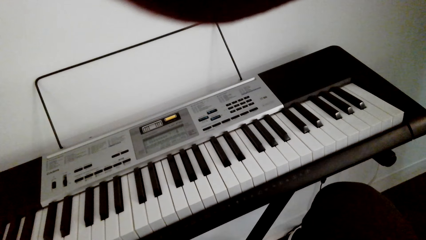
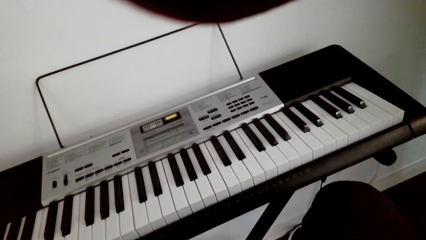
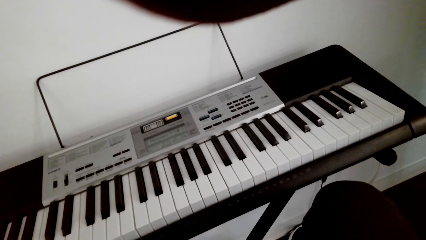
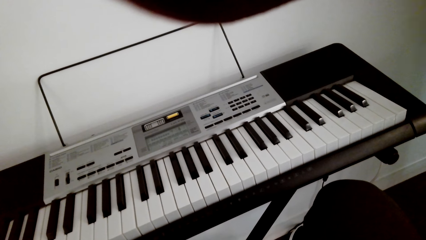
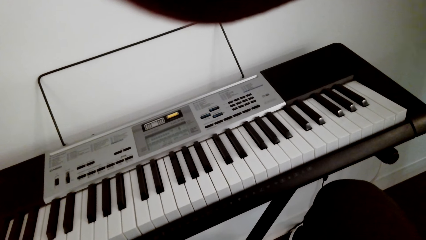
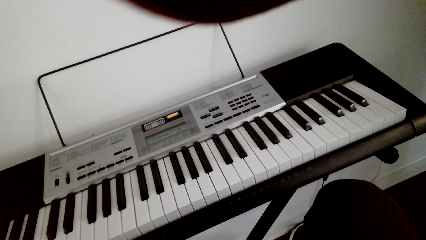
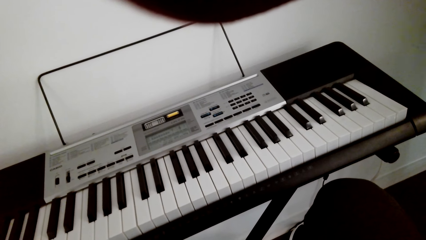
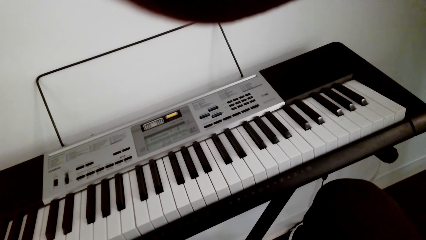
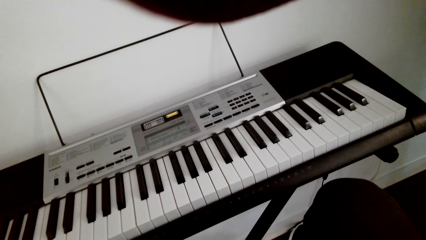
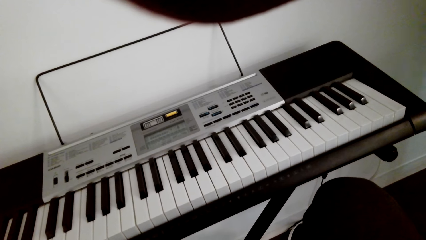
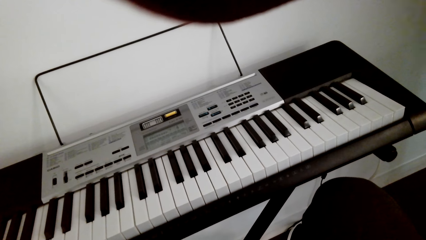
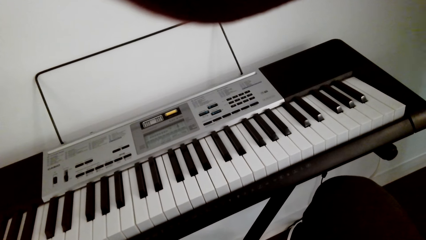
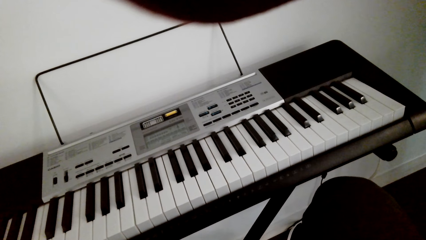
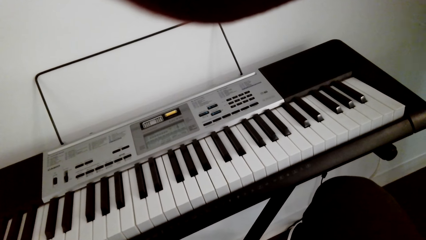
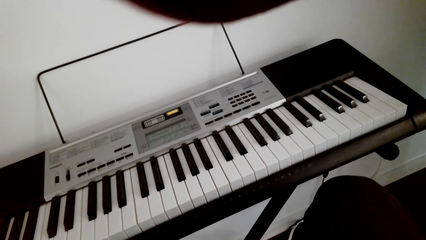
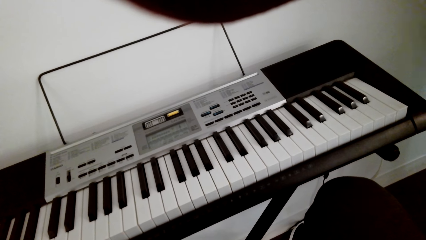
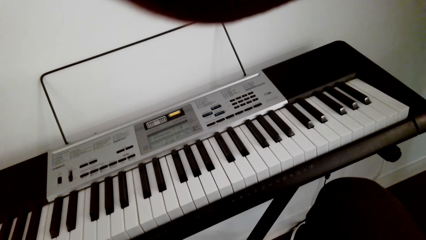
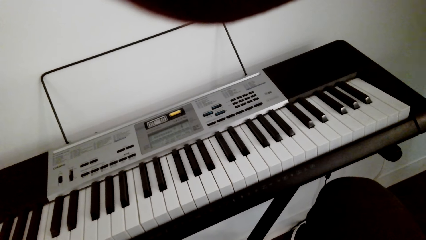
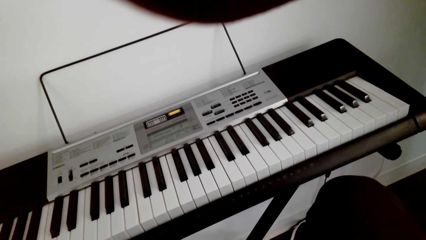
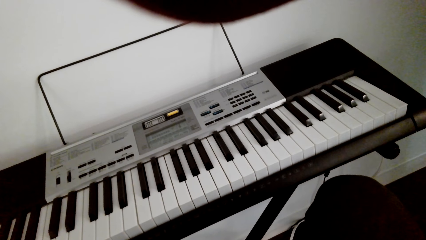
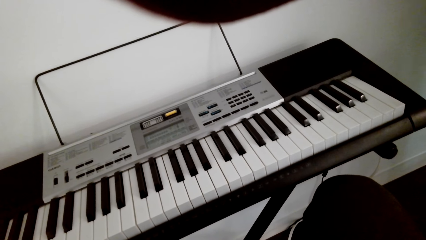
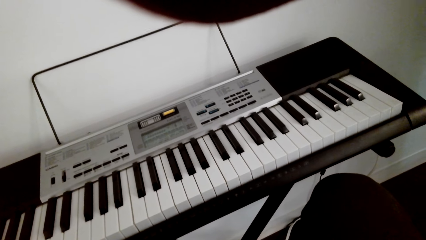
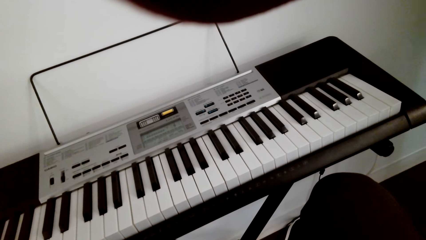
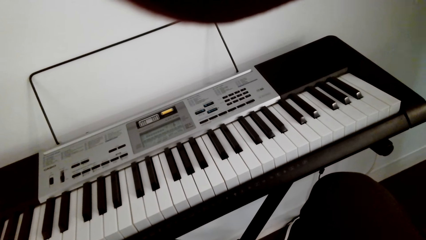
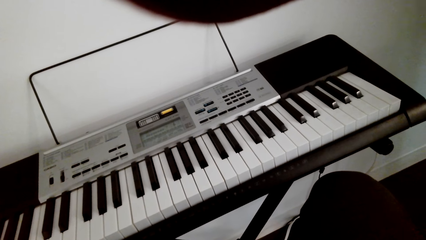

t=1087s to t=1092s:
The camera wearer looks around the house.

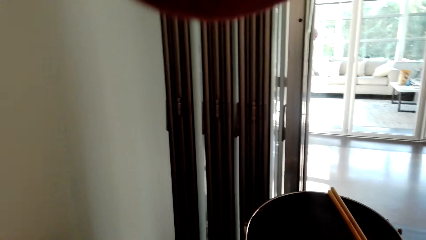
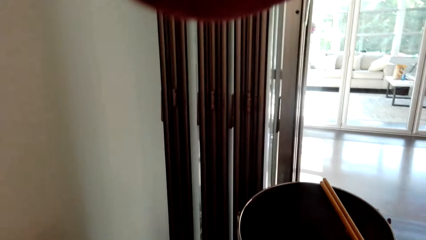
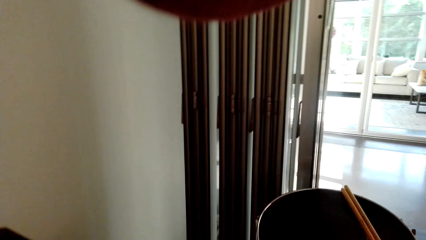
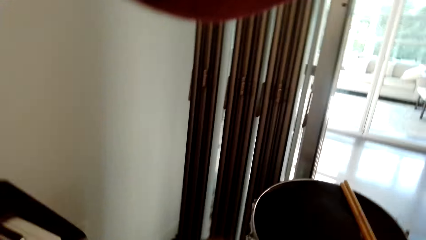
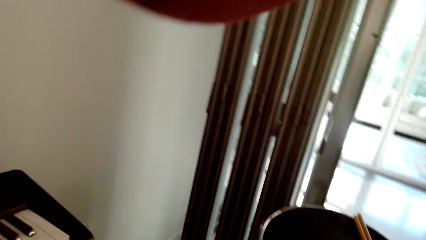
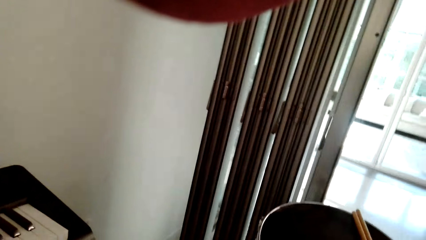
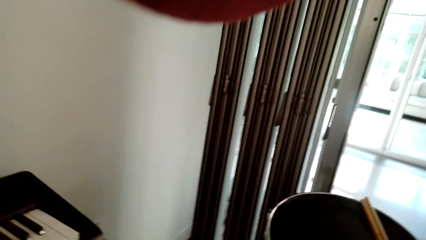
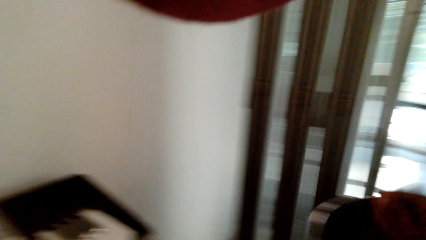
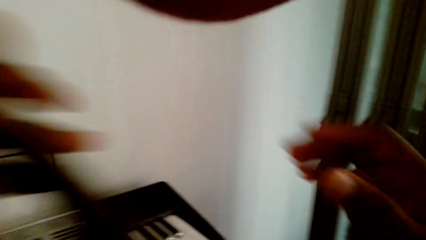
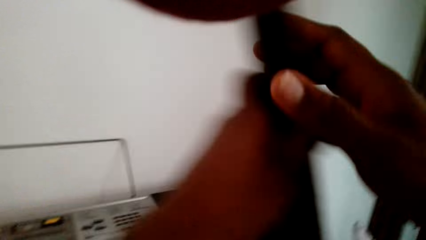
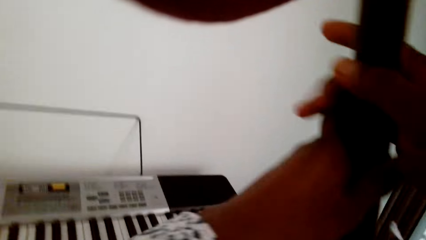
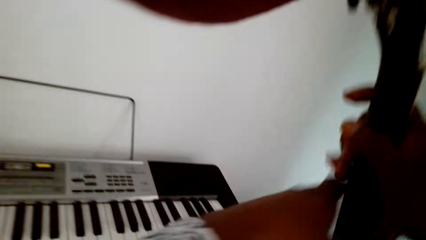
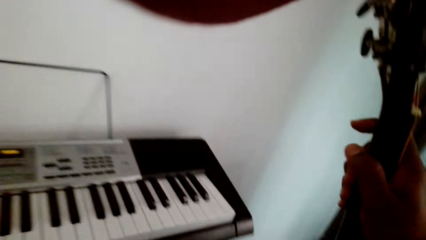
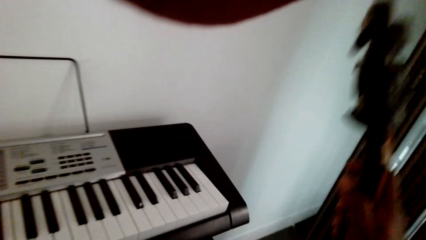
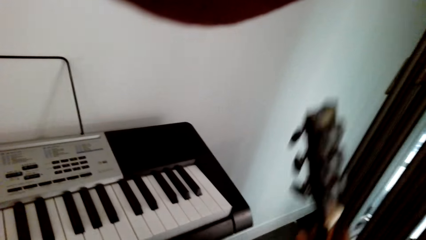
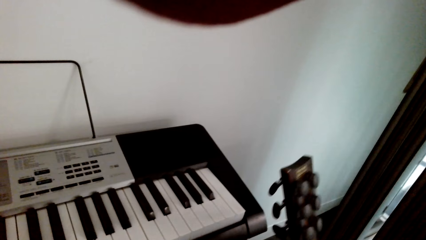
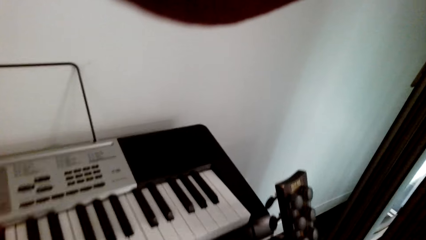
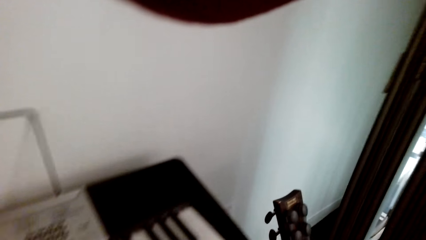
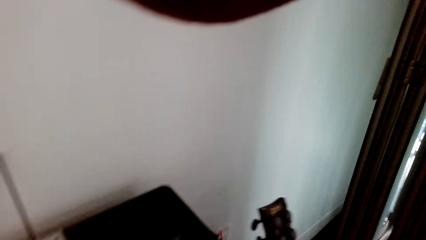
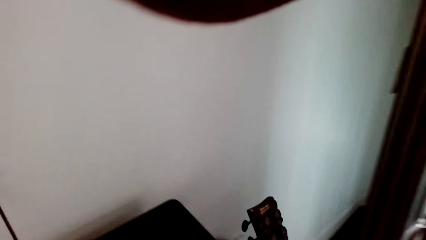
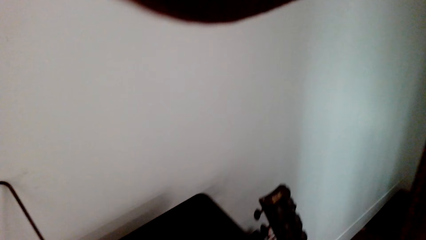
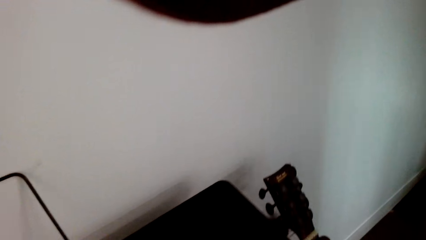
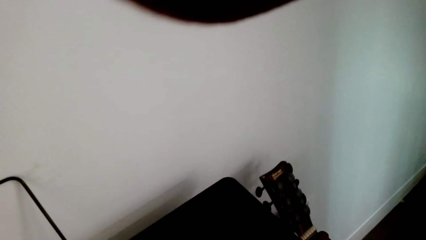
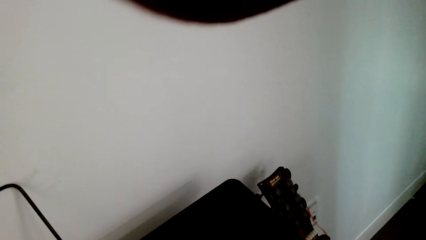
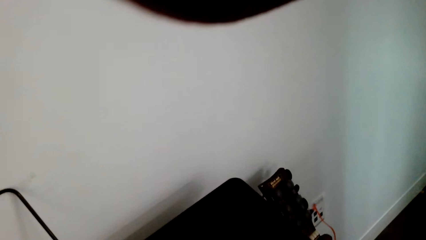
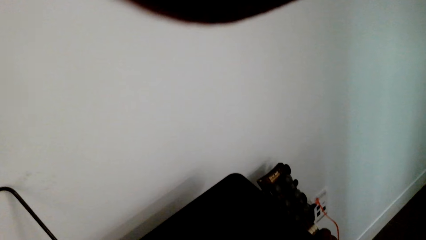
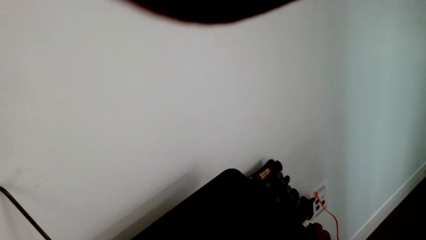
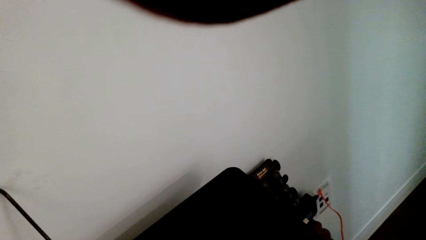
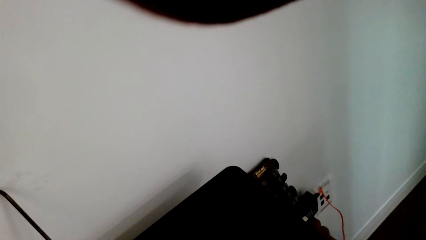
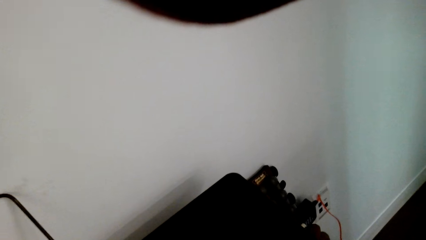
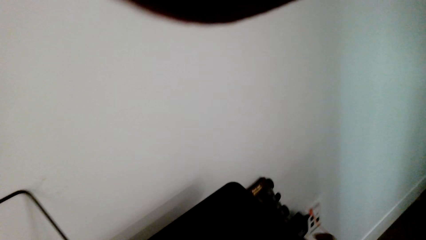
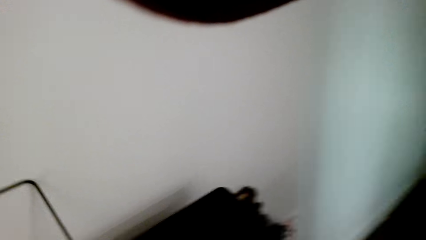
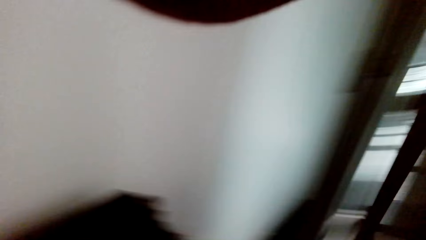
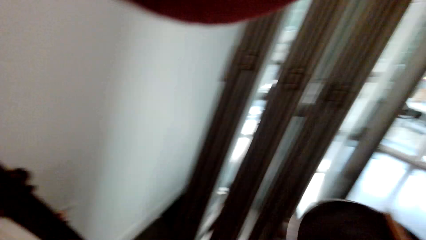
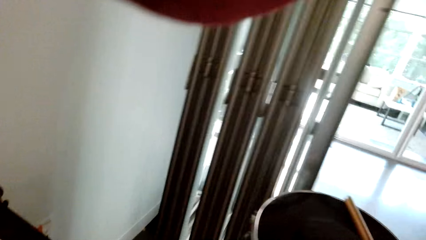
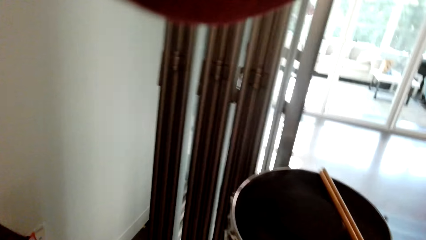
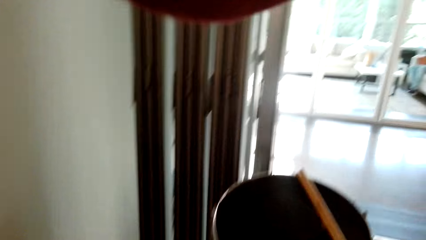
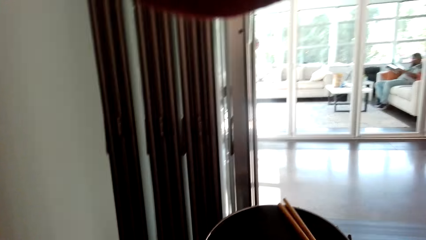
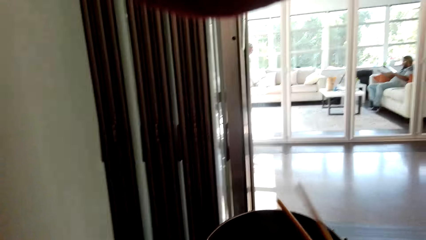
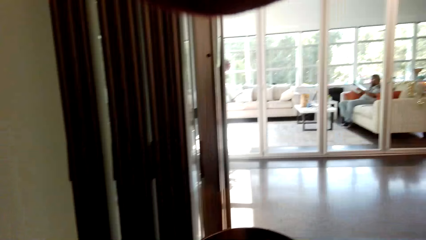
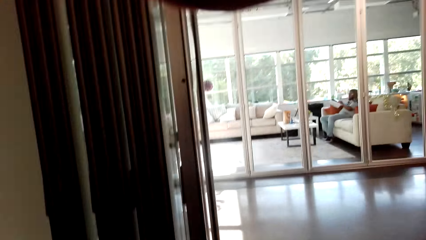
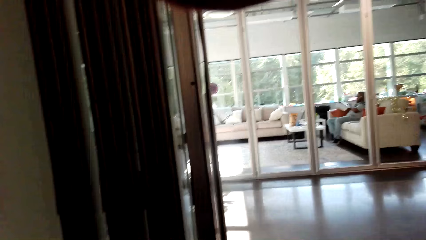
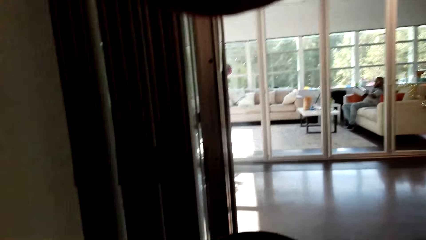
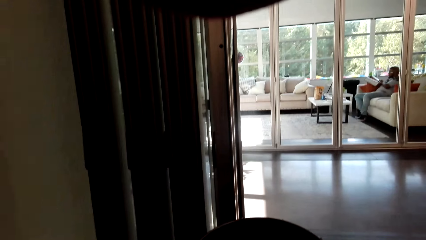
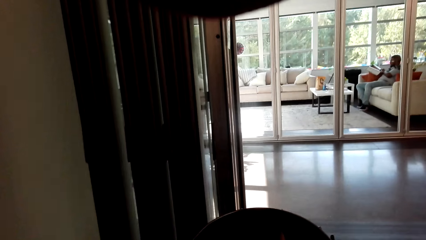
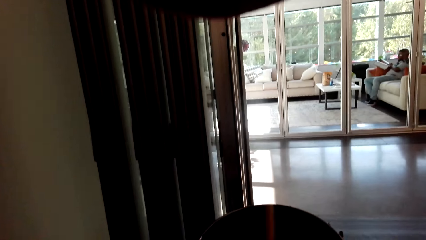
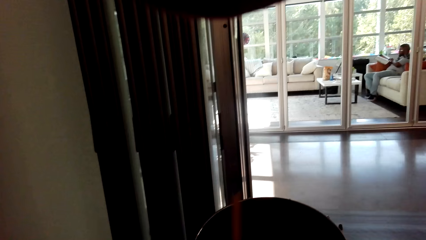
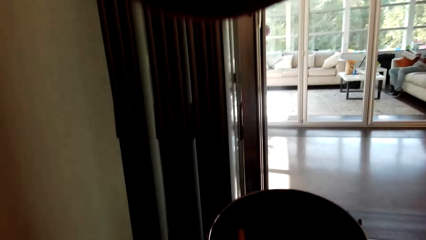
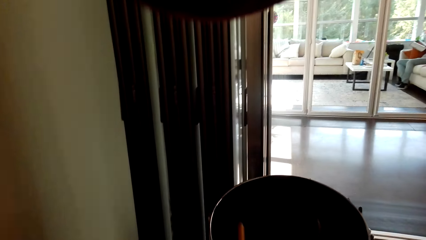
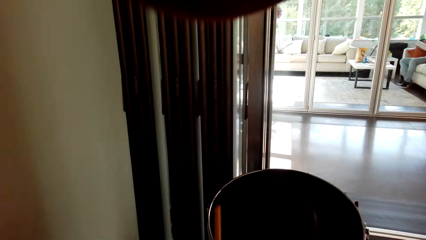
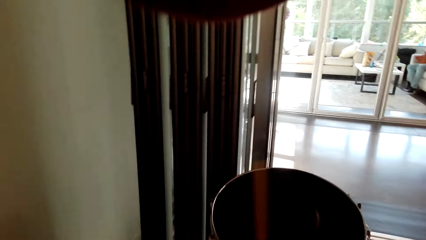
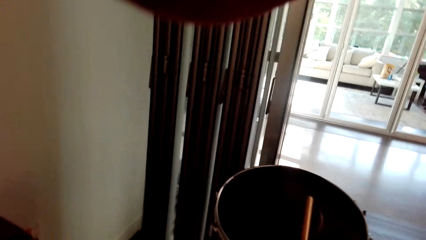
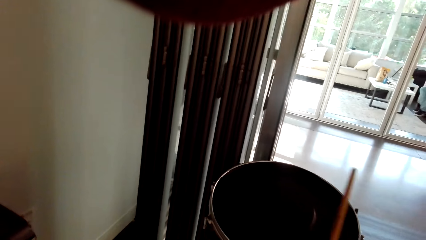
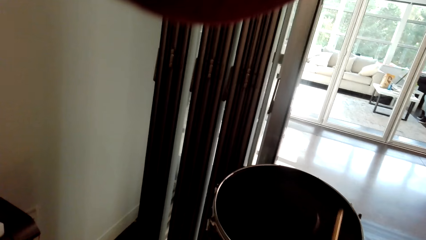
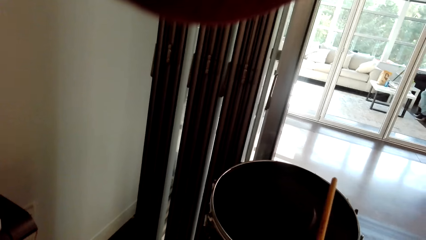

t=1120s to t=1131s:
The camera wearer picks up the guitar. They put the guitar down and pick up the drumstick.
